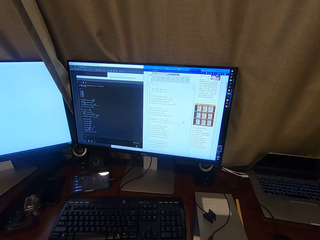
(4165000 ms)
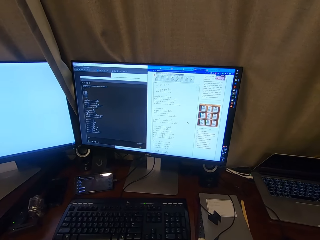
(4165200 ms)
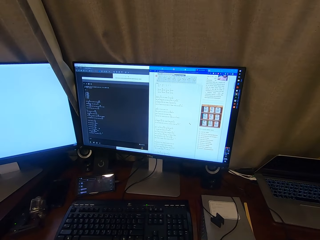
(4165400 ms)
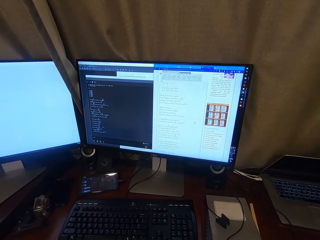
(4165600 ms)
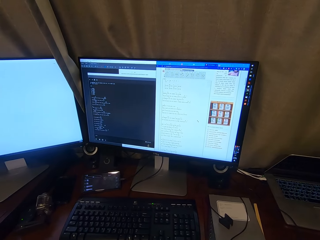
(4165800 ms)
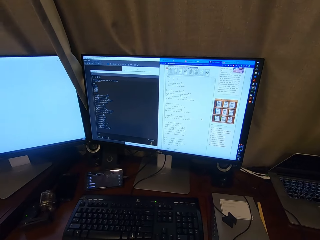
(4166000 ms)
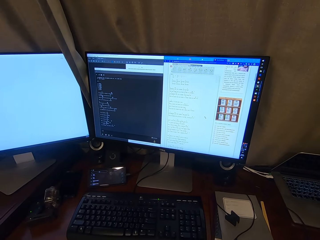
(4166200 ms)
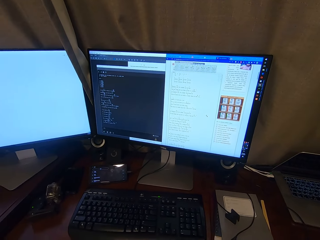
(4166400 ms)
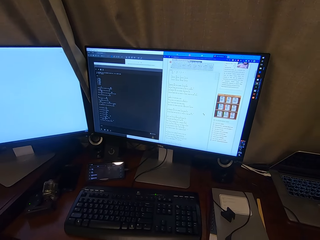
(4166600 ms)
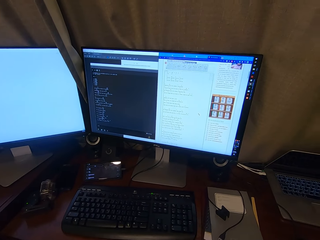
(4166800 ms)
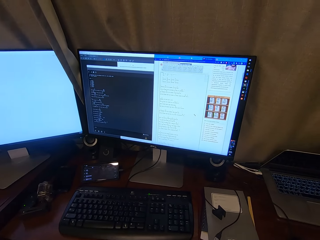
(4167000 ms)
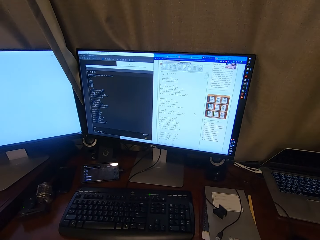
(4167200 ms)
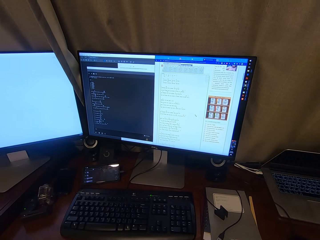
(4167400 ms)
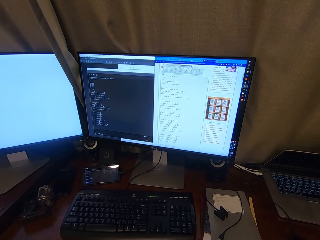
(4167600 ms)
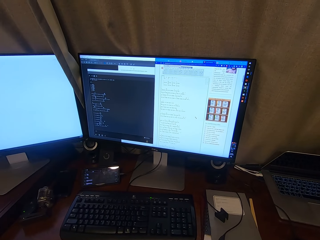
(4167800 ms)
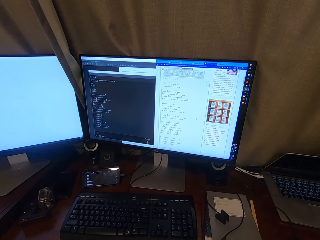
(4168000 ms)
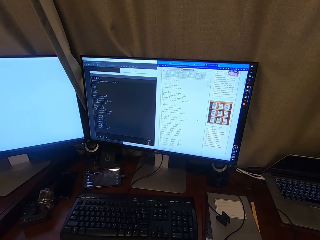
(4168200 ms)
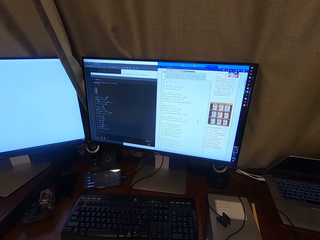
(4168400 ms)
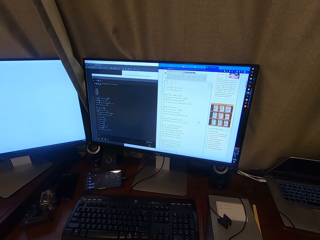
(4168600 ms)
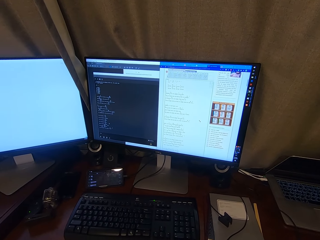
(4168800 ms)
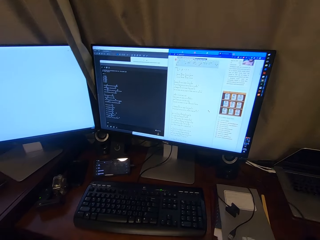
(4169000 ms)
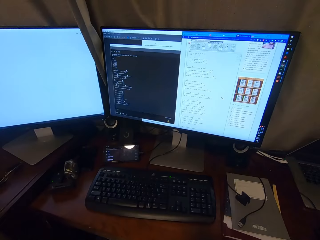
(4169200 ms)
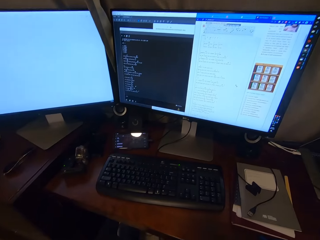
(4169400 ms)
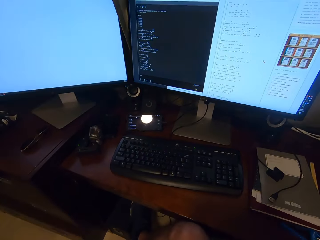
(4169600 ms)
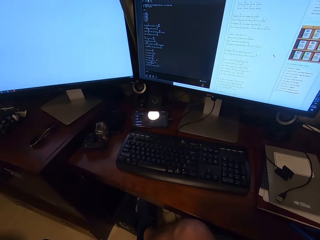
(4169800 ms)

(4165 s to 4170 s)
The camera wearer plays a guitar.

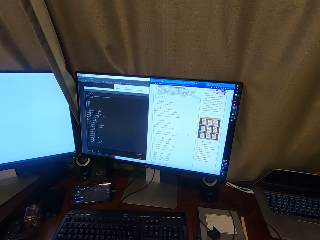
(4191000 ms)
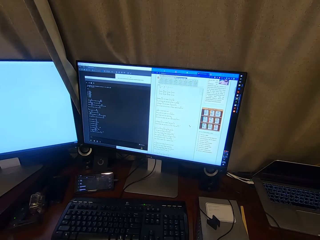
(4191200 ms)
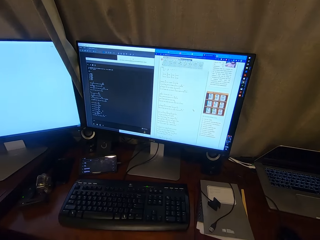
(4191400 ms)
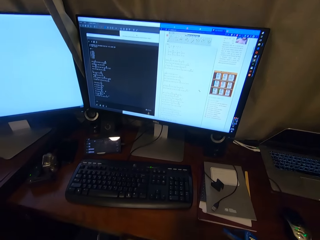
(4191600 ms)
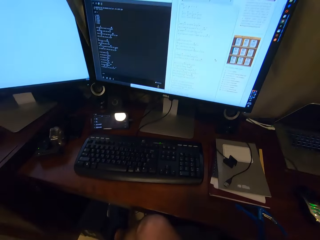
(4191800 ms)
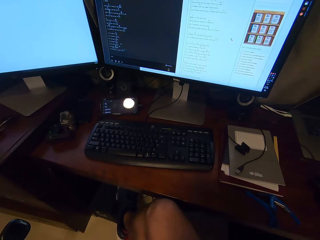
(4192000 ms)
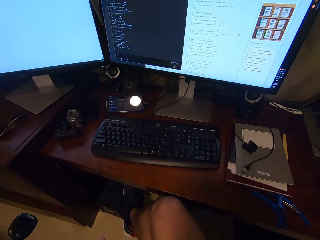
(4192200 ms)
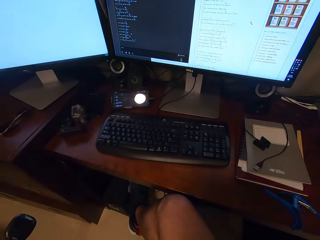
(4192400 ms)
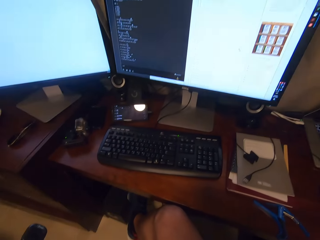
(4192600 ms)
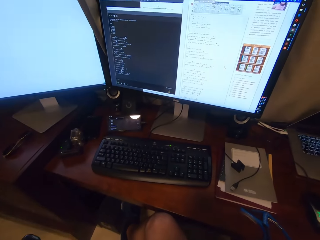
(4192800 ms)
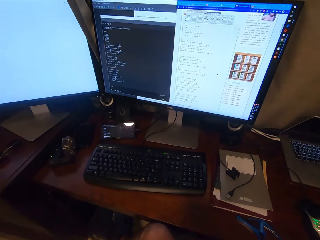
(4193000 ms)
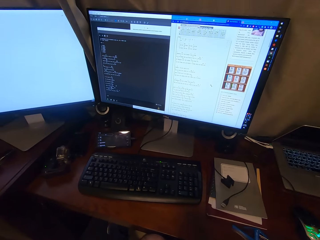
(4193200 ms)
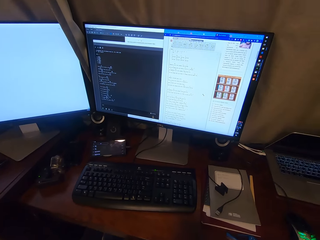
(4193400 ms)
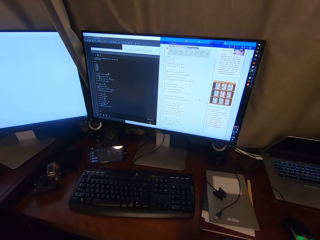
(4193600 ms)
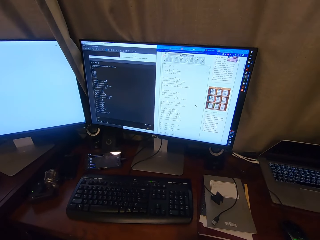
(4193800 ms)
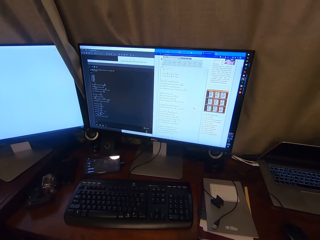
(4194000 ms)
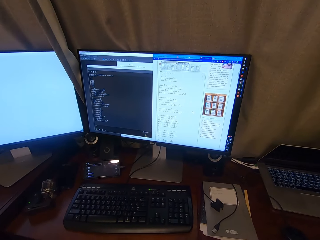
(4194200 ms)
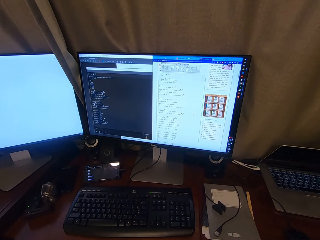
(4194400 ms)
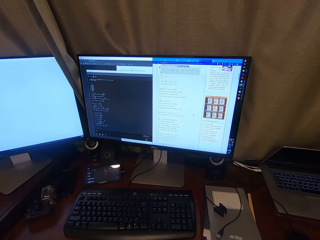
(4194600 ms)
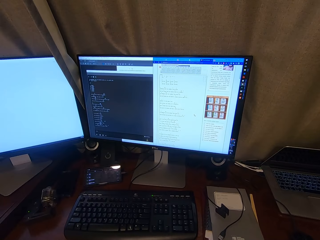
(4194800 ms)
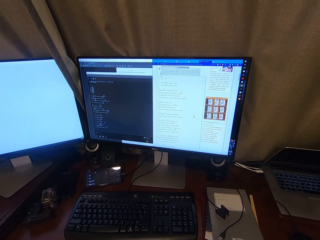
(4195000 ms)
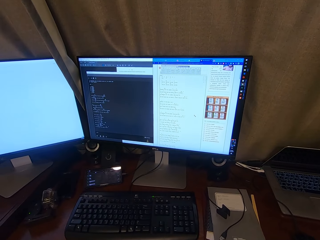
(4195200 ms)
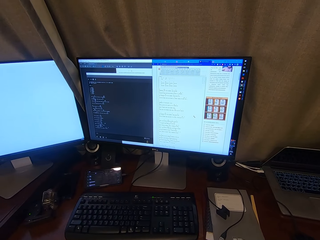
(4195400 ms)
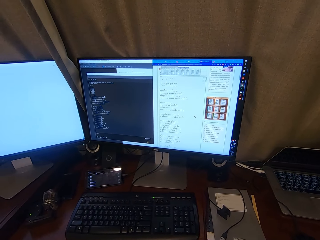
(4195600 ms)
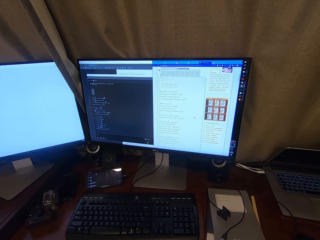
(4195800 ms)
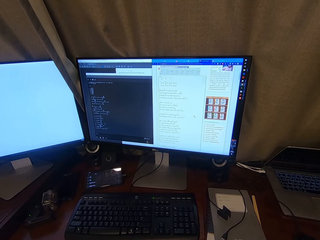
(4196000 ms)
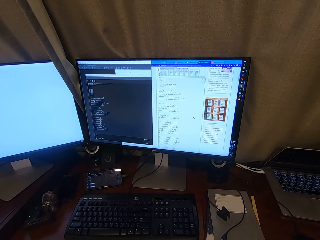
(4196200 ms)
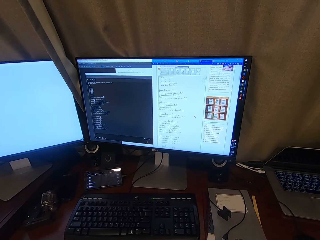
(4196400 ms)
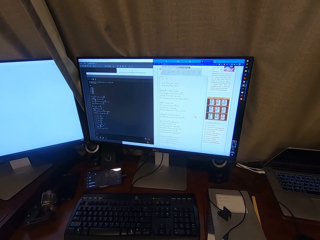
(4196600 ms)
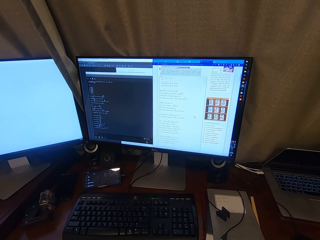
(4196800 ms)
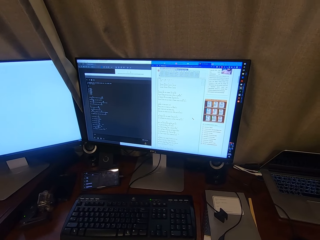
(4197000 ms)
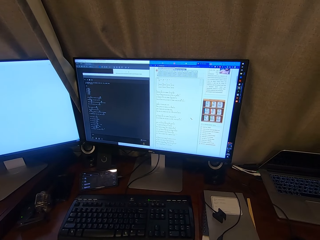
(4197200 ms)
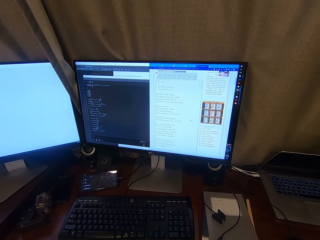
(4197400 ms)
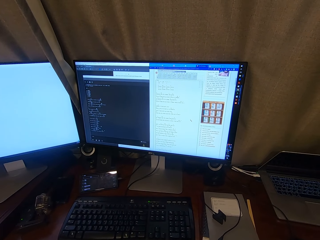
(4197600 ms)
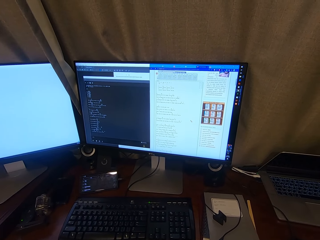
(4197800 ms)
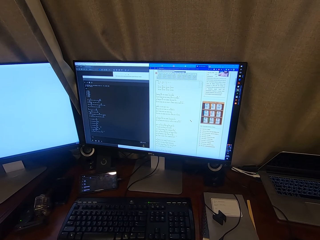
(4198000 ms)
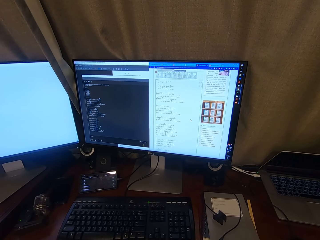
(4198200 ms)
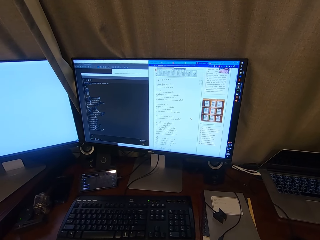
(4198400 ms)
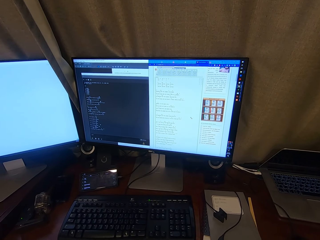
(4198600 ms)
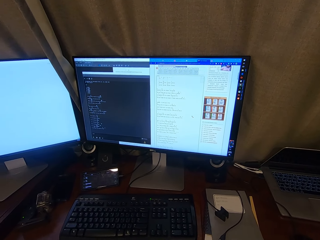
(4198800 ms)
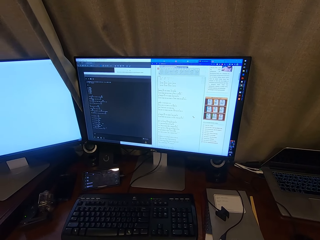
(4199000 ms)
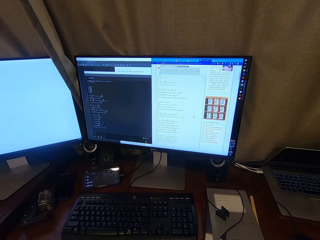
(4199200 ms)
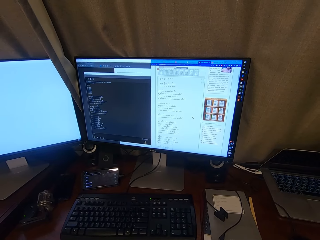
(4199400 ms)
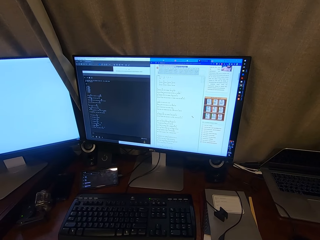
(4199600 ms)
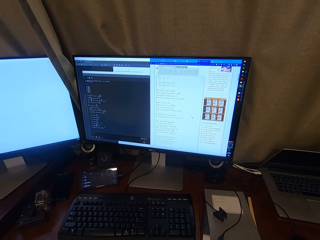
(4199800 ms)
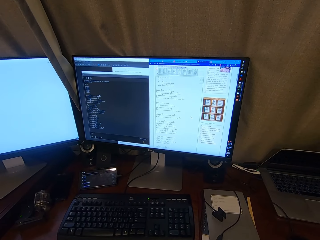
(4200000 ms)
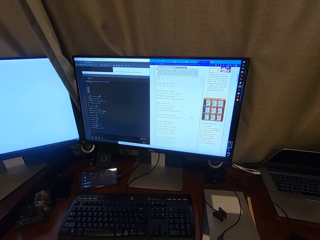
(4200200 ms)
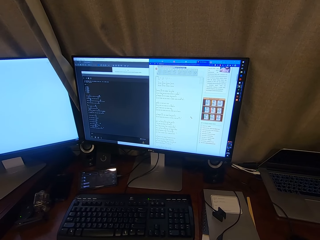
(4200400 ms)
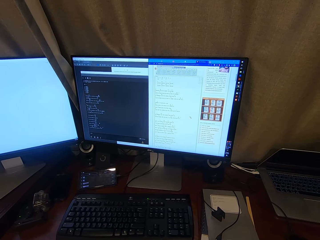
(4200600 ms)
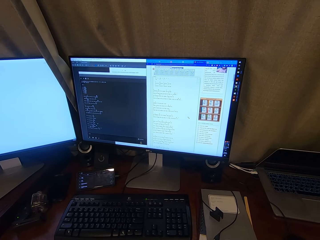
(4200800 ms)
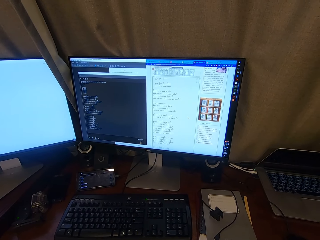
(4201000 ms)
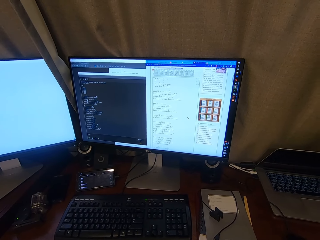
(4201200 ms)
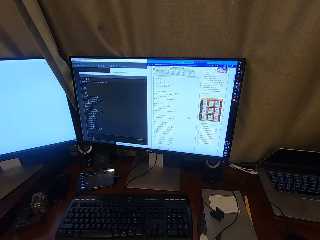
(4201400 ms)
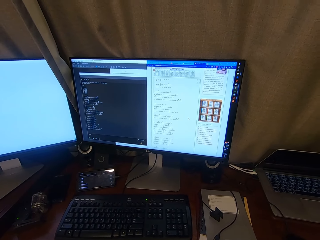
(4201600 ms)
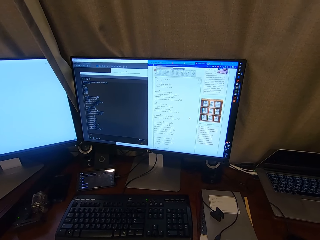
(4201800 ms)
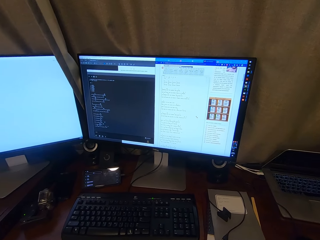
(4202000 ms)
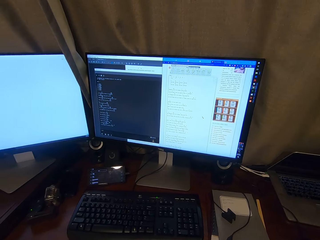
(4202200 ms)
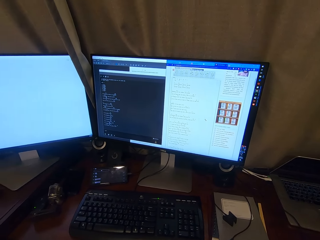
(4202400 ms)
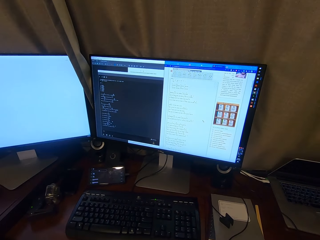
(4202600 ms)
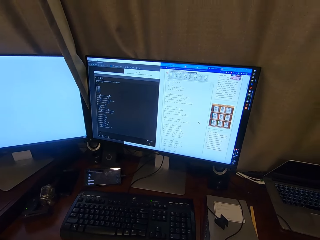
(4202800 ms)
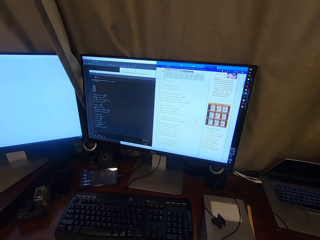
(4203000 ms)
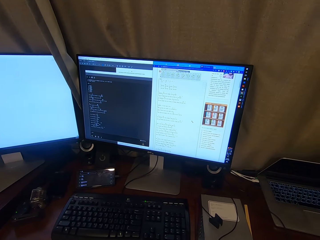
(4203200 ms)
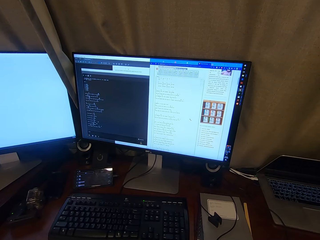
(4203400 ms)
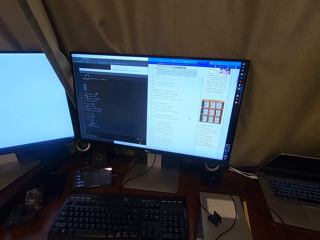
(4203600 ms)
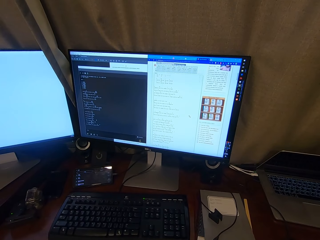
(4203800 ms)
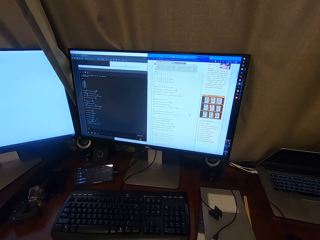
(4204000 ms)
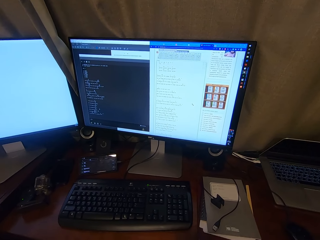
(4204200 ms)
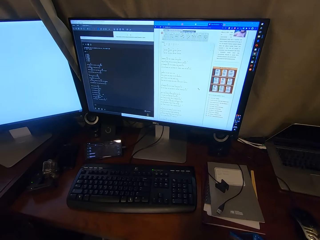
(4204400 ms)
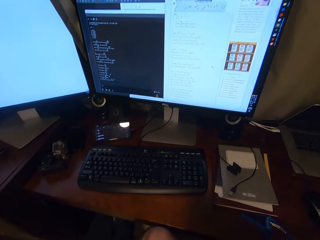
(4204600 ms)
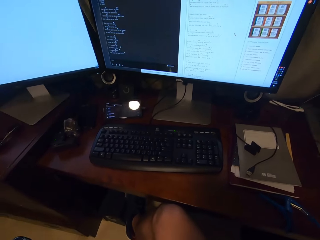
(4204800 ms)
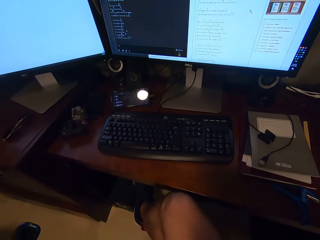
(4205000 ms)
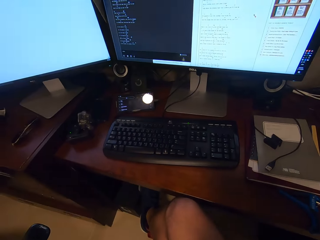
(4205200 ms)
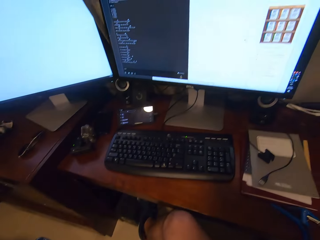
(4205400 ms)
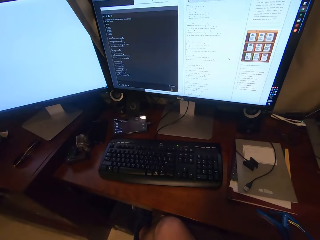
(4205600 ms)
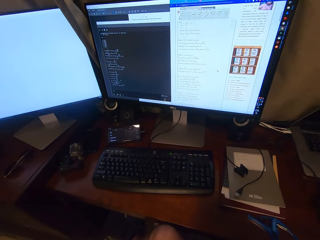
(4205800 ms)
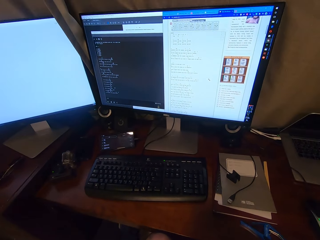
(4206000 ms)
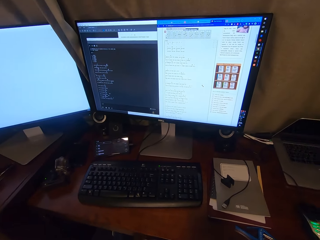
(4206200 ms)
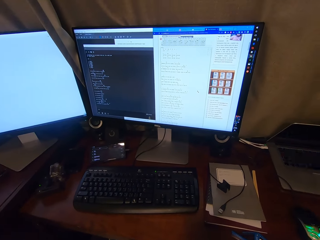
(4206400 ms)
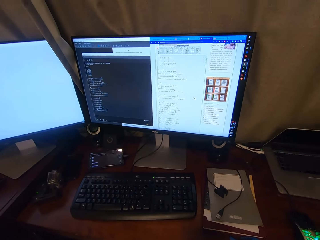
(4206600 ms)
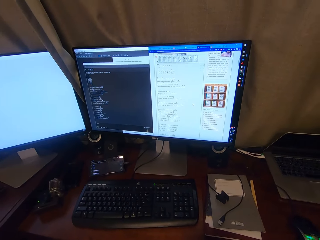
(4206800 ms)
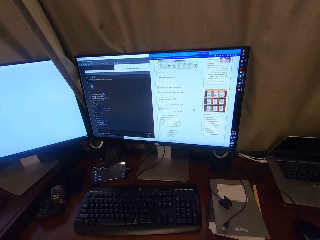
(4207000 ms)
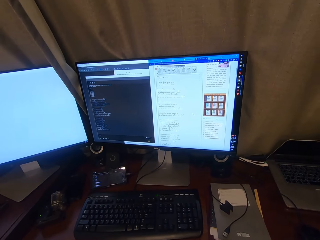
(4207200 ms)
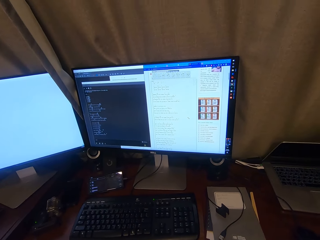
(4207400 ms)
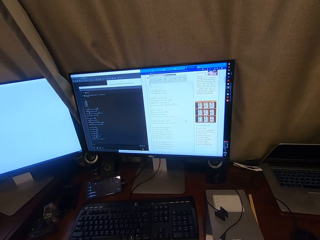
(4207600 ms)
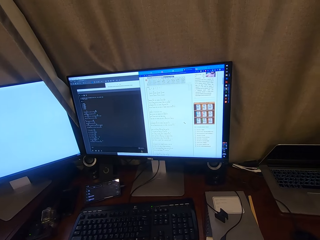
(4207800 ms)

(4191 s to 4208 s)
The camera wearer looks around a room. They play the guitar.
